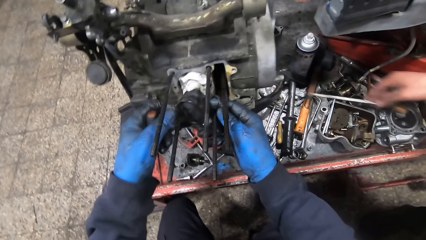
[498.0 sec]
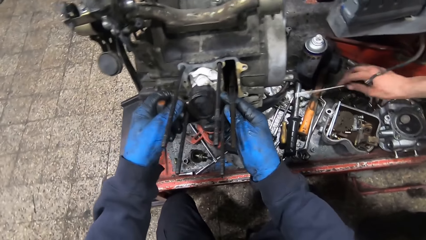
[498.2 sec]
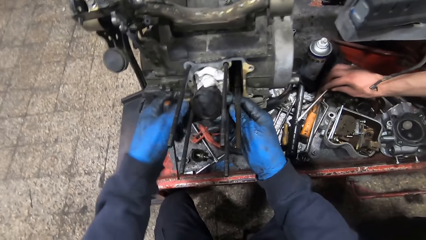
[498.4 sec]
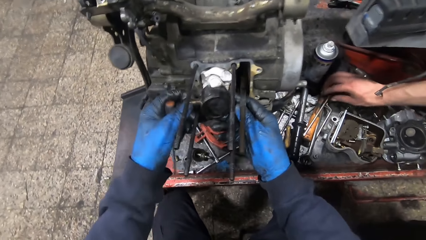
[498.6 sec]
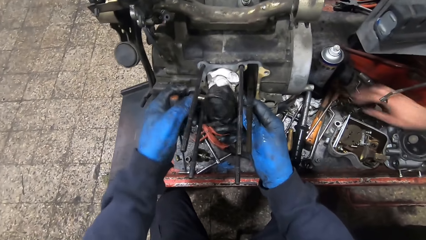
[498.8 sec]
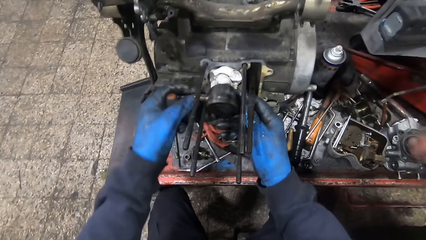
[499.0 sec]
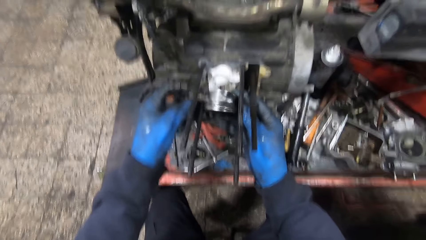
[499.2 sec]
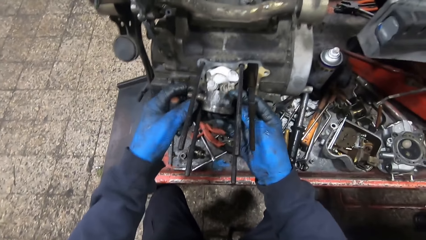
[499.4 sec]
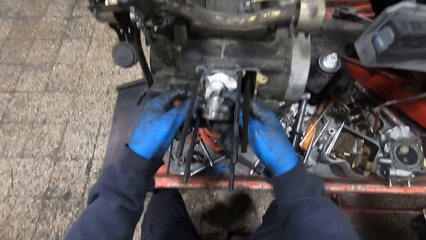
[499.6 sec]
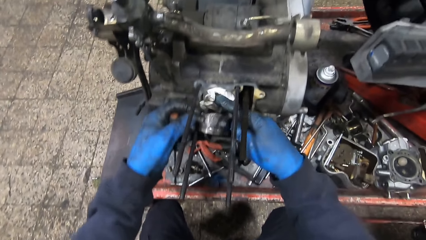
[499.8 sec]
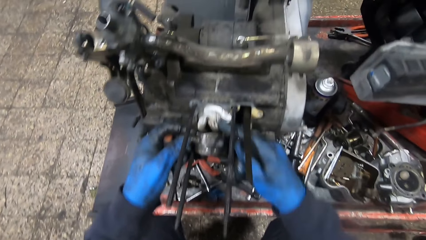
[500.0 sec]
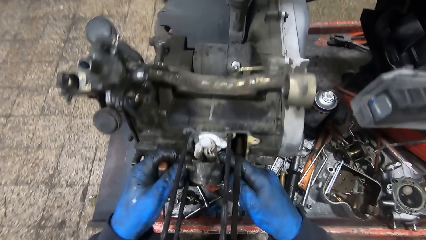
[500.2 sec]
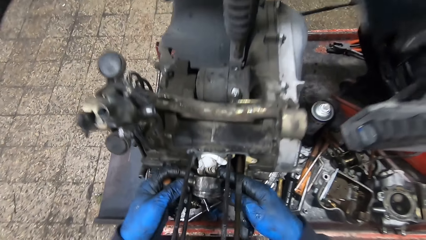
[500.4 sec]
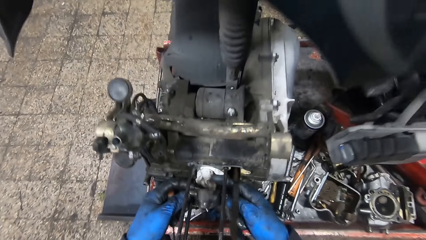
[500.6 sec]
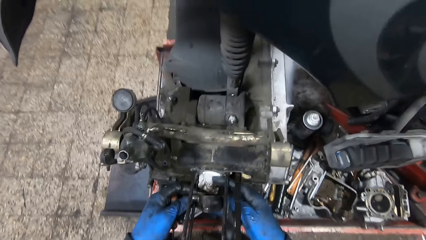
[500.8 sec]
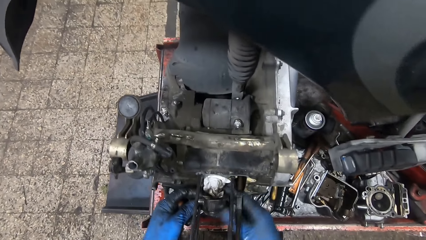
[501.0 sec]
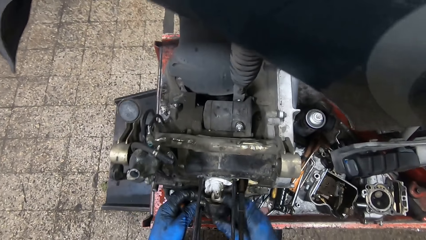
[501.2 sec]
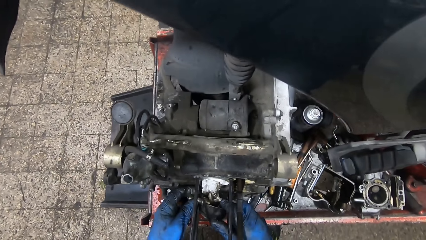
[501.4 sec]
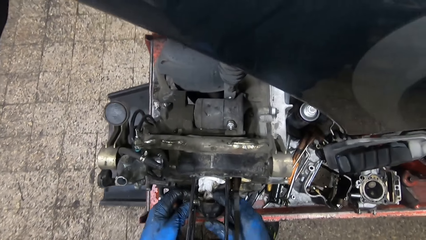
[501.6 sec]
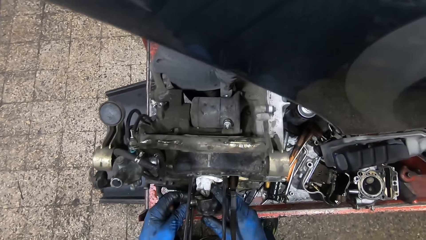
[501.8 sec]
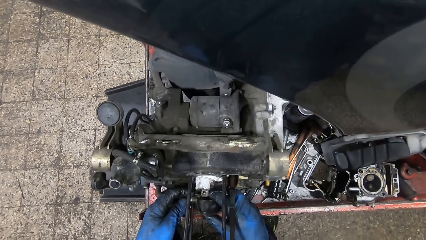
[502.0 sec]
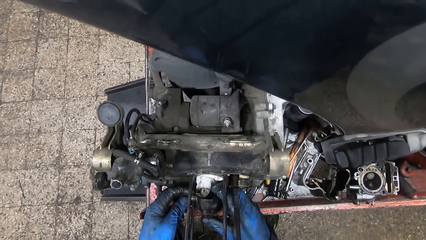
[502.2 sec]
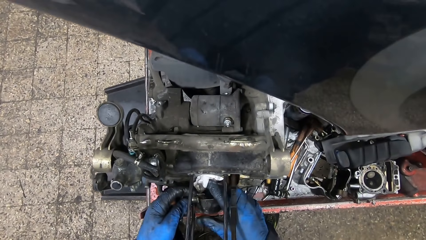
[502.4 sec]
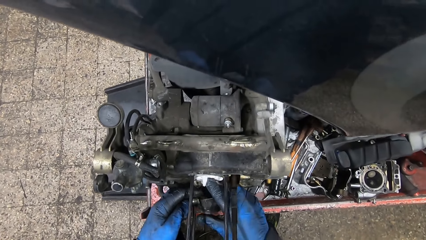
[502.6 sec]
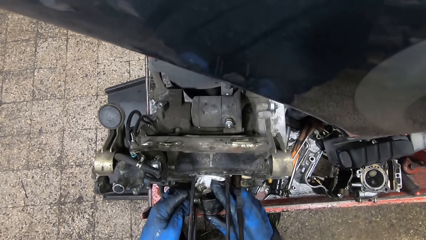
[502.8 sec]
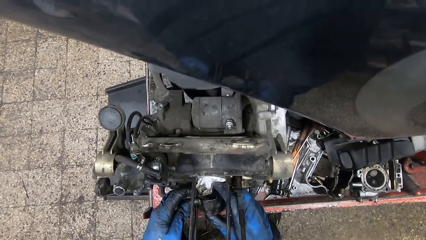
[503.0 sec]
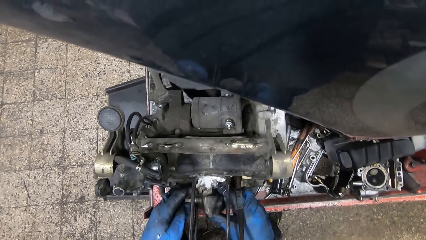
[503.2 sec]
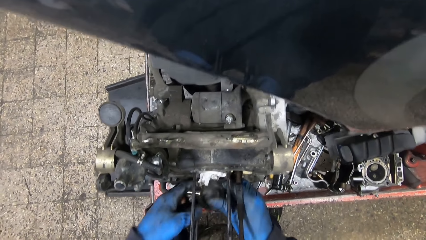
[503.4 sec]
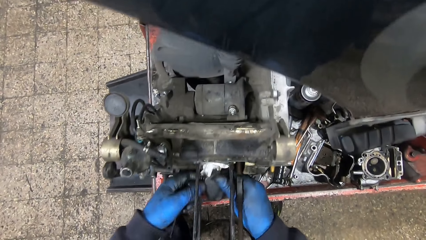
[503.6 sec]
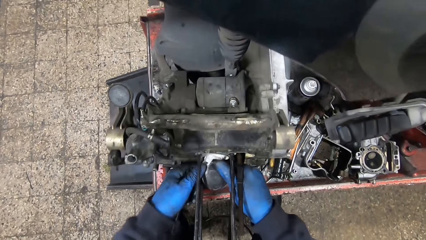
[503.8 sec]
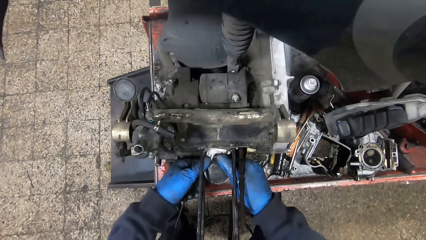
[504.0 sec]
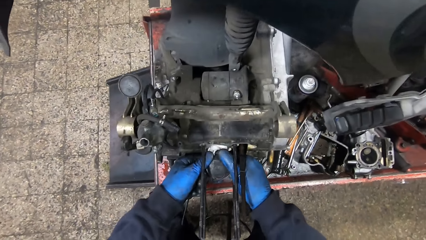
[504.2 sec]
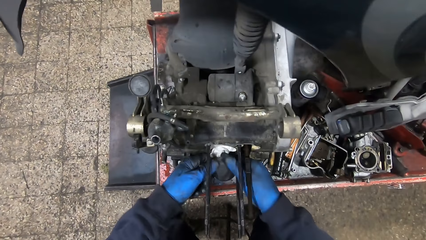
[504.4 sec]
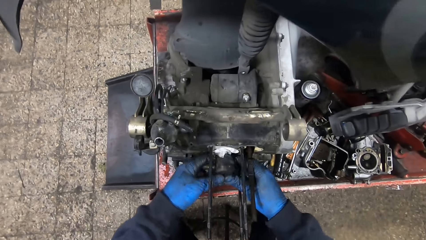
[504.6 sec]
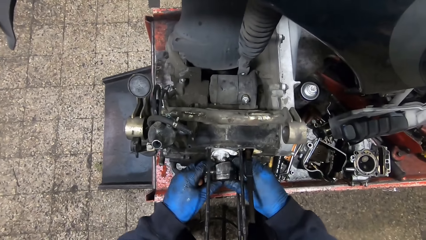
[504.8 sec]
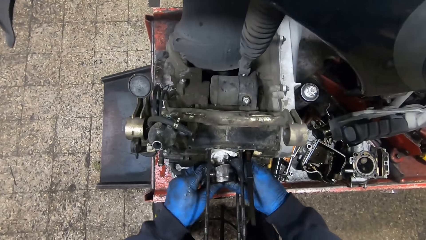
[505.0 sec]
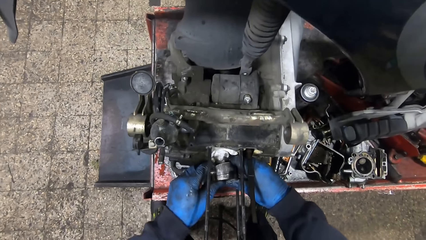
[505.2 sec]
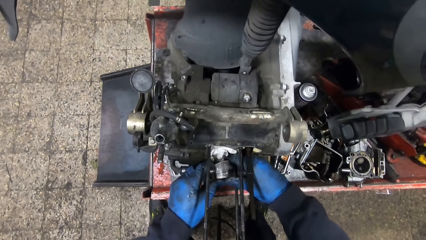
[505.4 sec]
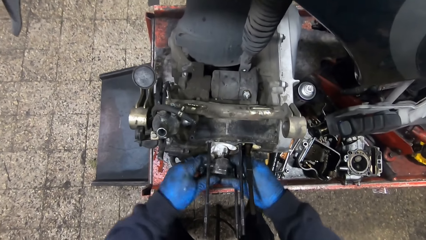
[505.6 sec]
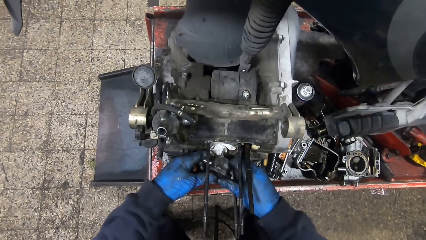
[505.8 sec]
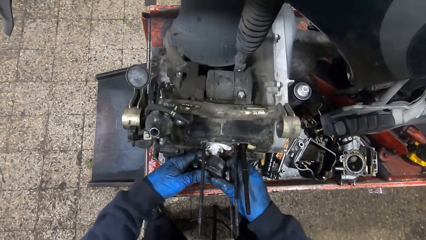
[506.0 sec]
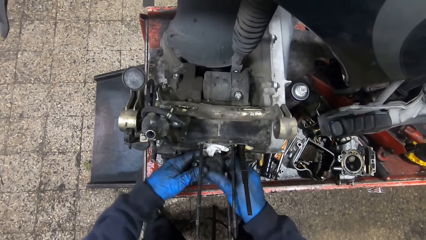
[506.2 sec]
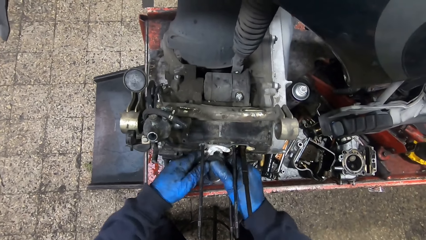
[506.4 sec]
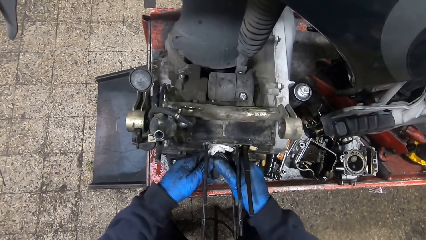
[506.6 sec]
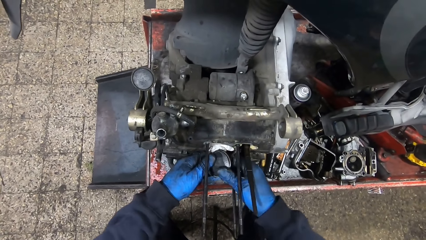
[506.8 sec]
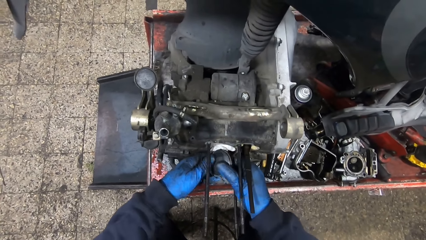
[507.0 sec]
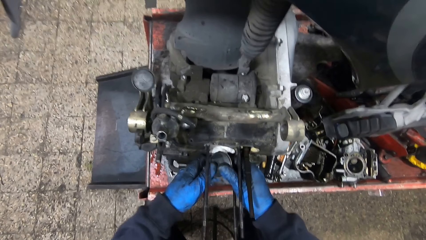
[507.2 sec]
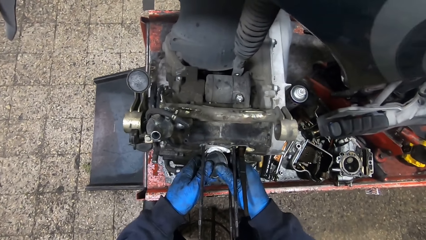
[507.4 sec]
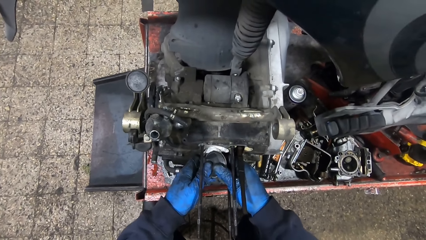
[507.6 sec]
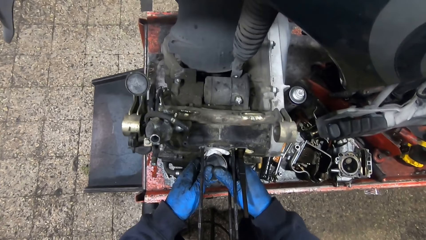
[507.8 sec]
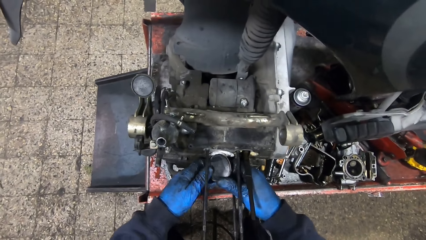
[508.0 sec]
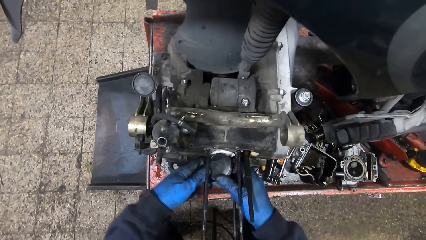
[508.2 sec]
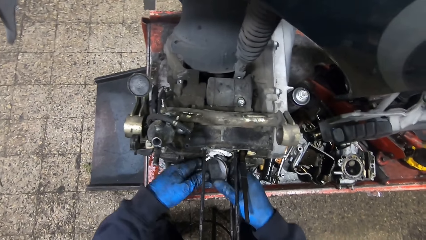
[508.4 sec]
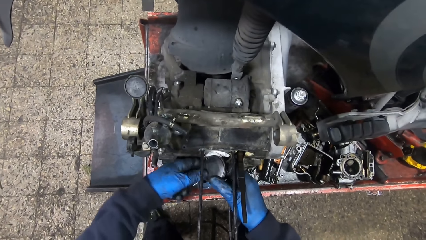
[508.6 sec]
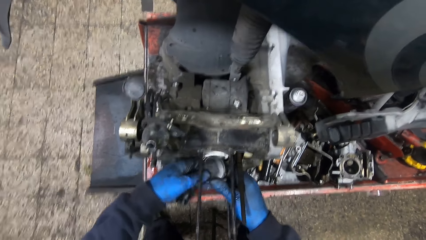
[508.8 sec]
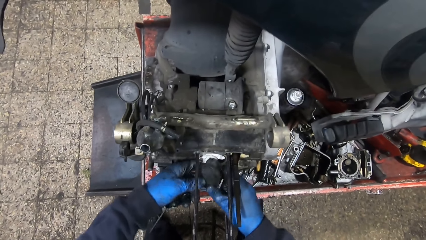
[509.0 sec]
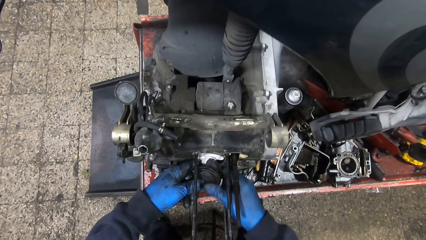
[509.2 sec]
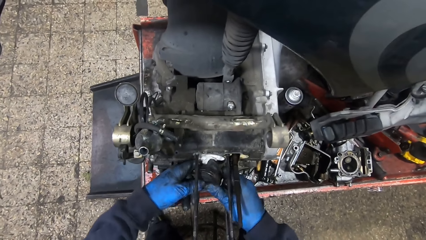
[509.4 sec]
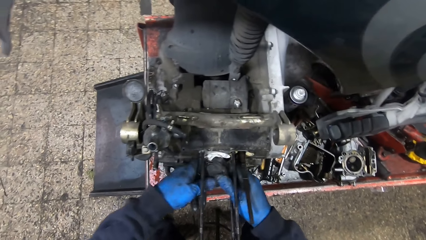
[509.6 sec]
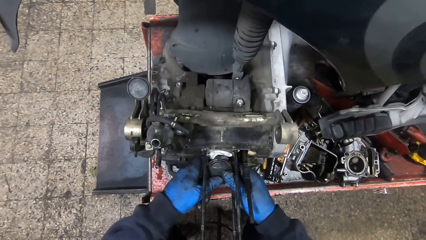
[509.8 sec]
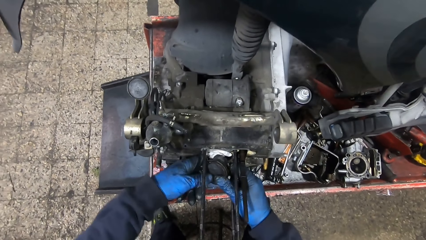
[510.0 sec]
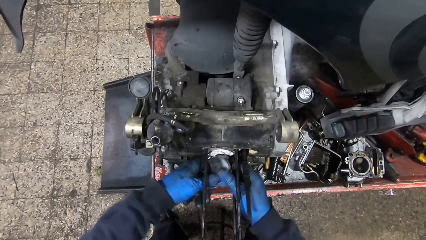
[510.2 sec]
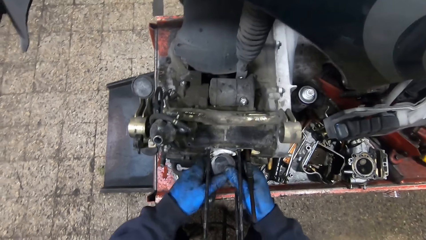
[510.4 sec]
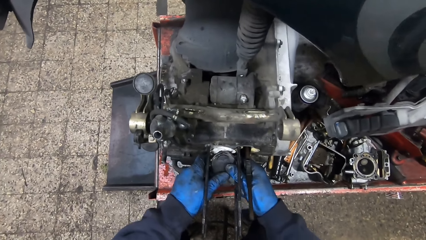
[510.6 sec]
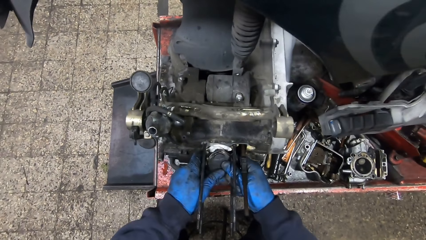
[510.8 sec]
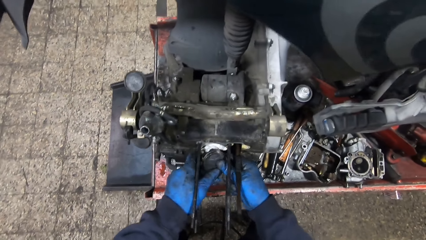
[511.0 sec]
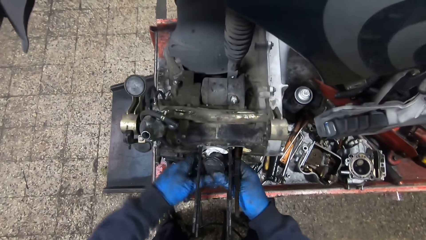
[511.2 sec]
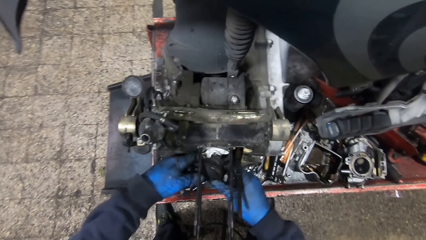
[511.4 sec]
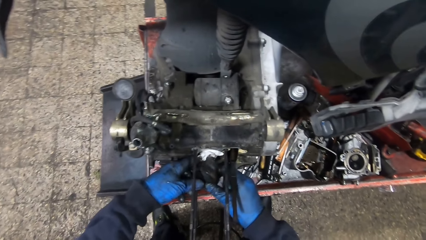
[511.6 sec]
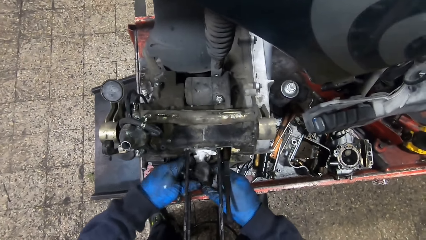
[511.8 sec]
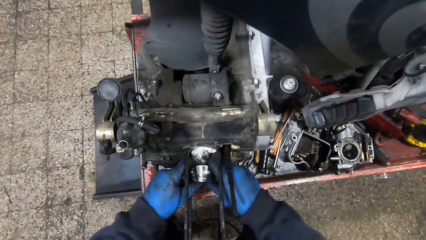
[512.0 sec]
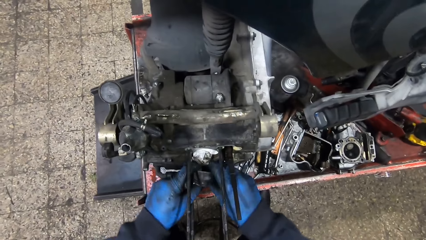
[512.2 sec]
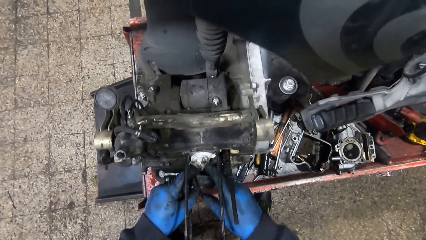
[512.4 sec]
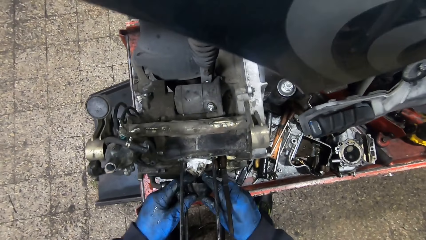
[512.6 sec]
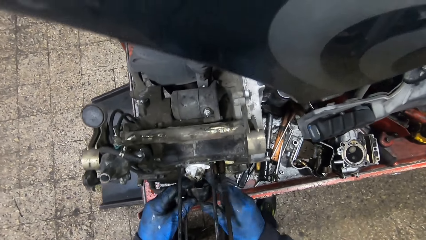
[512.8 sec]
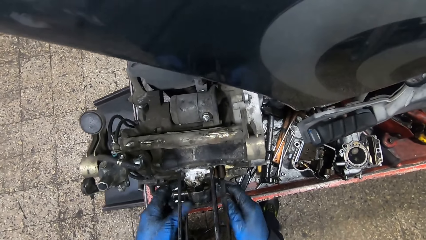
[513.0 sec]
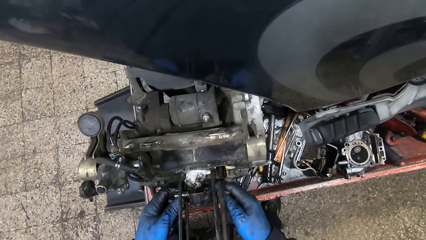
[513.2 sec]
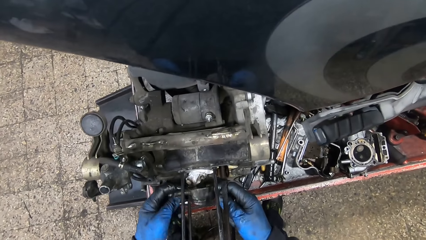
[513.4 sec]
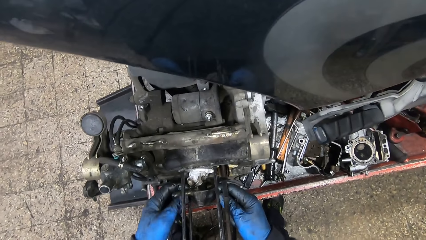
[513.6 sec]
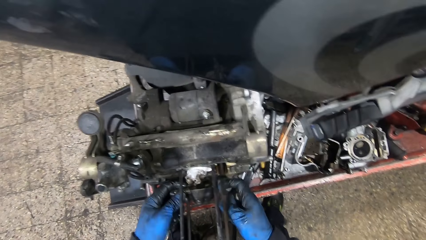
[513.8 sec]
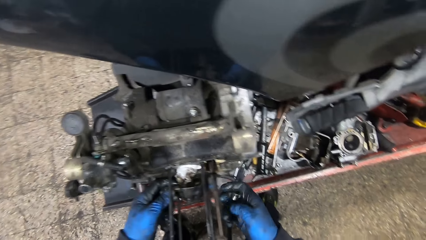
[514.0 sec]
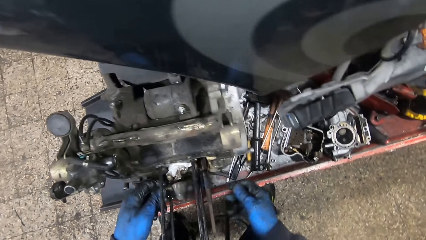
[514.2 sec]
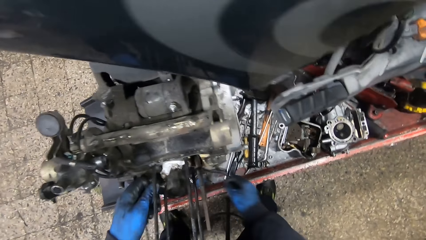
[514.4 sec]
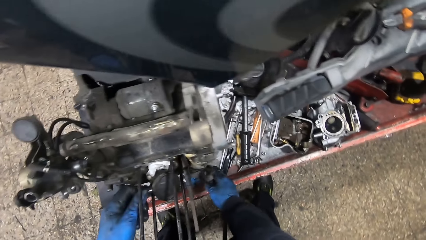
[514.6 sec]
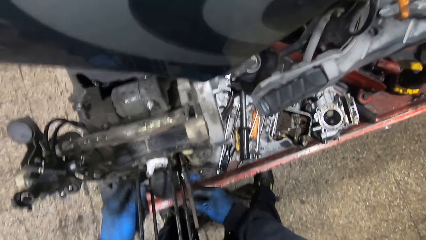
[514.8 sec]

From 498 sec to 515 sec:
The man drops the T wrench on the workbench. The camera wearer adjusts the engine with both hands. They move the filter. They remove the filter.
